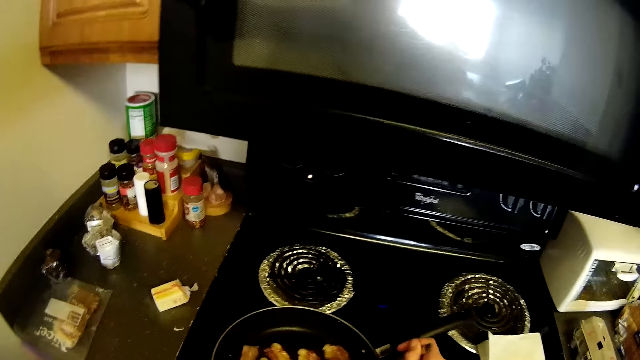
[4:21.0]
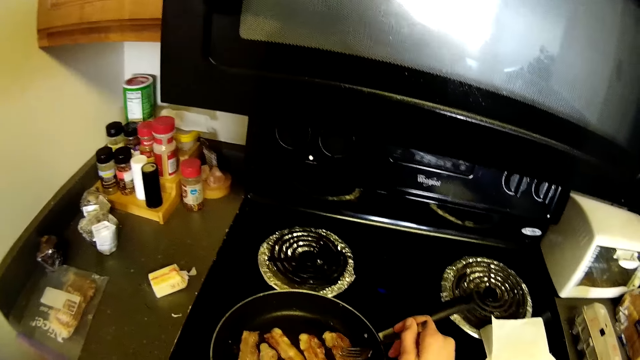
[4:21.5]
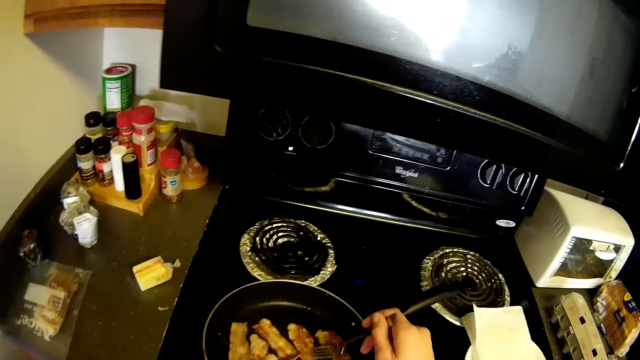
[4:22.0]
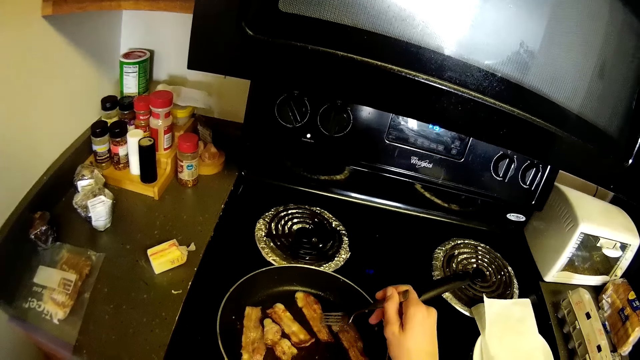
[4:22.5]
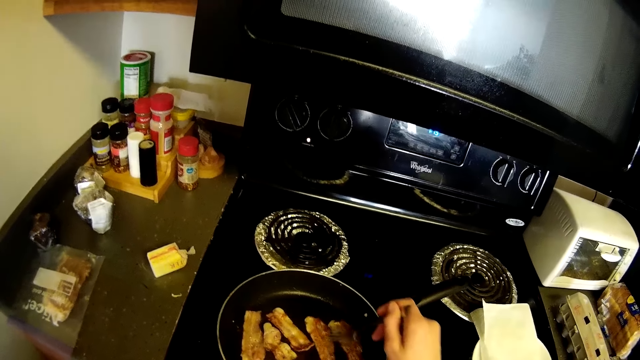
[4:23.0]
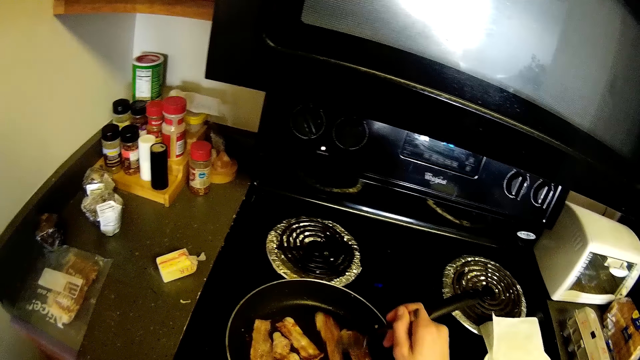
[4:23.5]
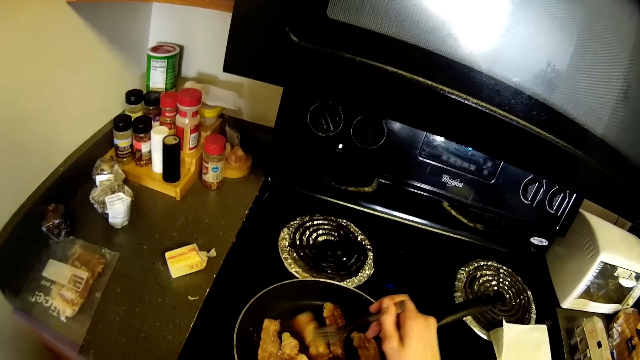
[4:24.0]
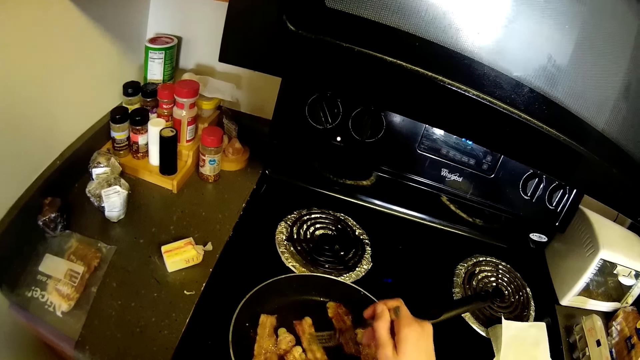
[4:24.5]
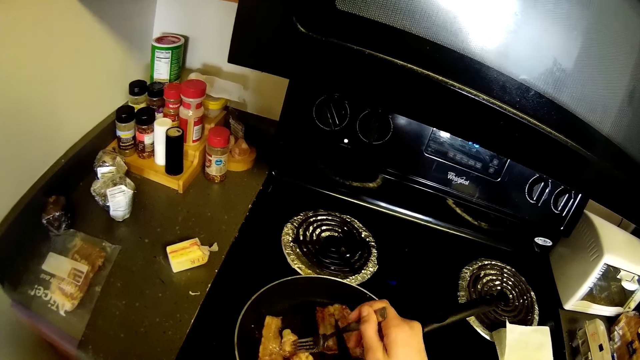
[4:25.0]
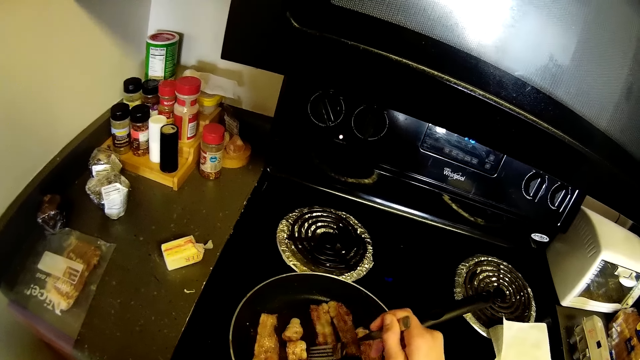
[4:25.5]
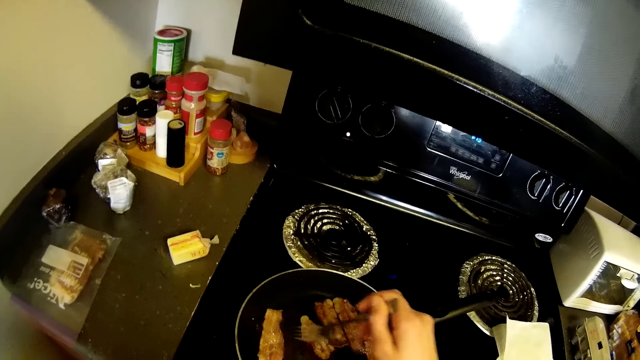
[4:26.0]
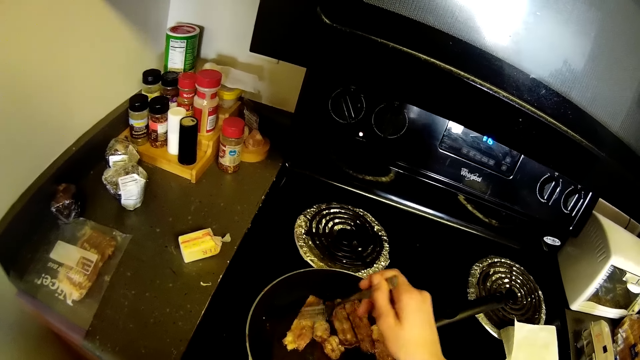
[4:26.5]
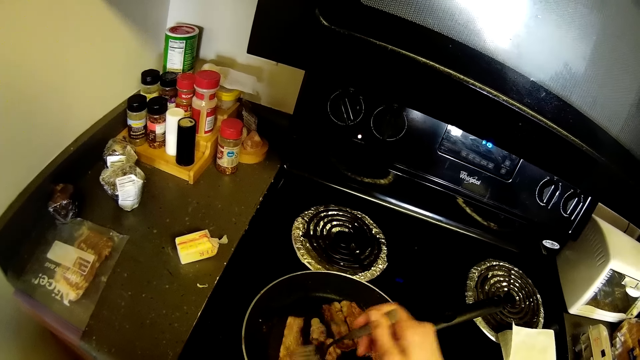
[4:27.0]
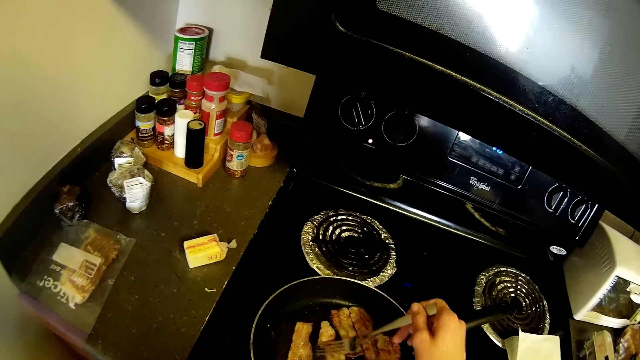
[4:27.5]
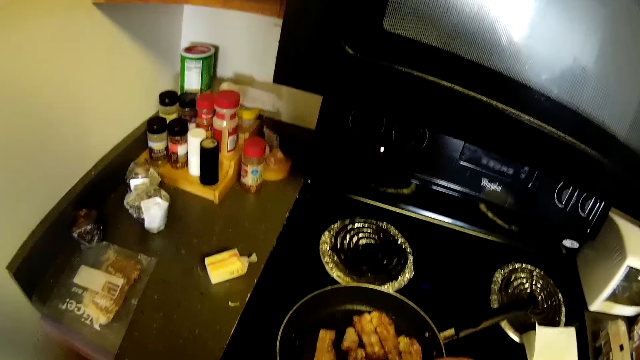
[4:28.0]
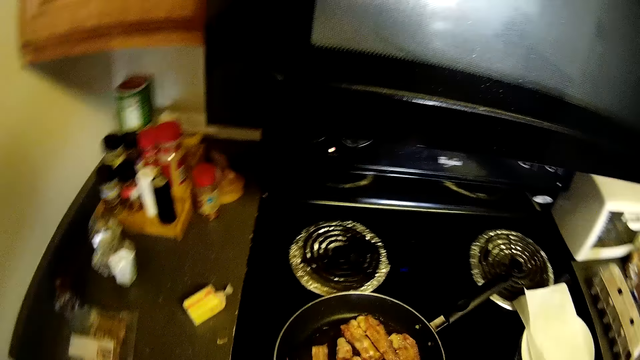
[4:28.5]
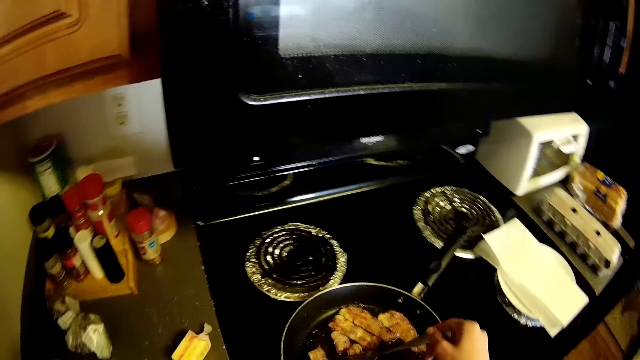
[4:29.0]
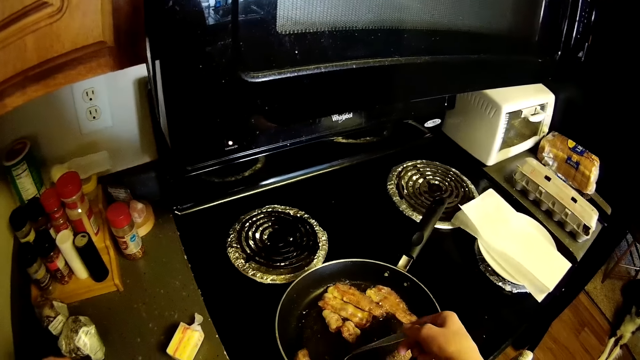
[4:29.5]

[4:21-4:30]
The camera wearer turns over some pieces of the cold cuts in the pan on the gas cooker with her right hand, with the fork spoon.

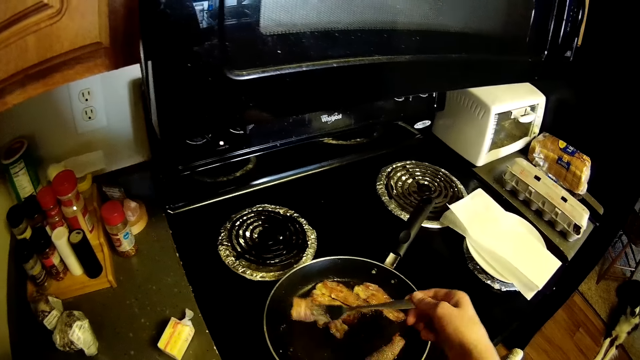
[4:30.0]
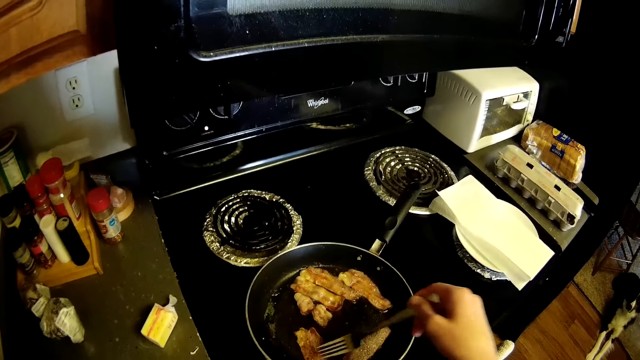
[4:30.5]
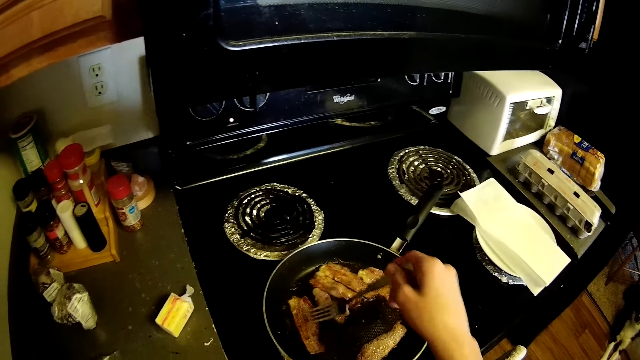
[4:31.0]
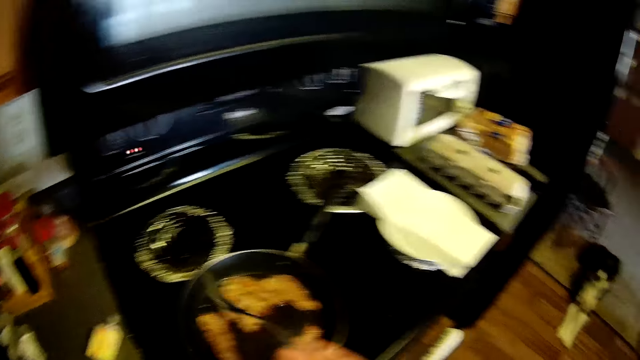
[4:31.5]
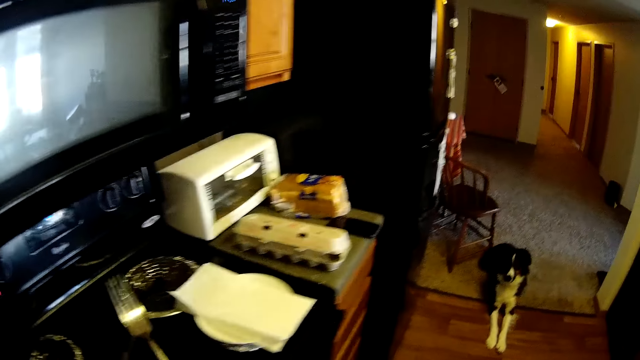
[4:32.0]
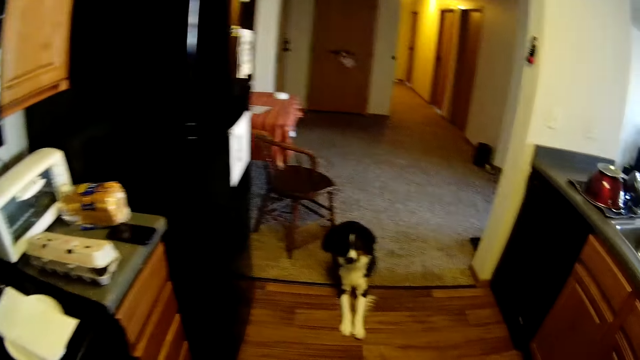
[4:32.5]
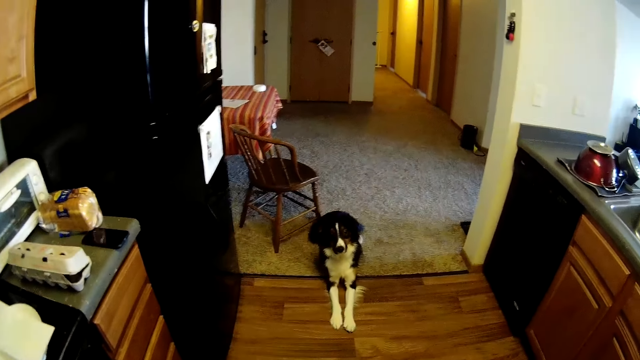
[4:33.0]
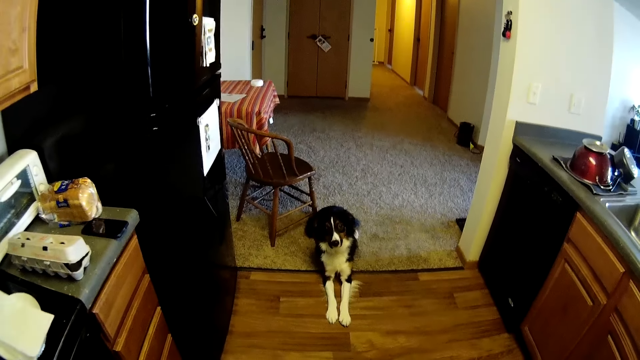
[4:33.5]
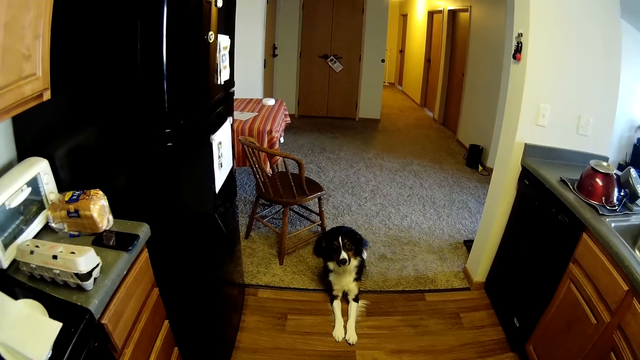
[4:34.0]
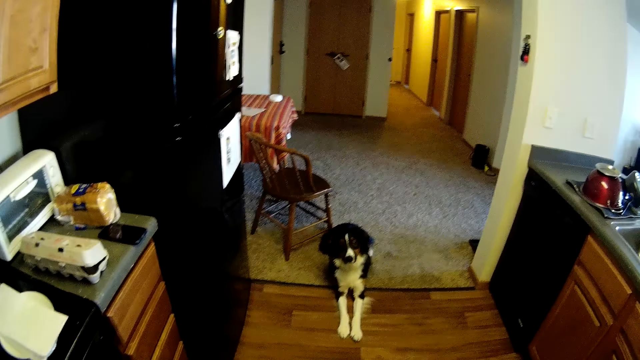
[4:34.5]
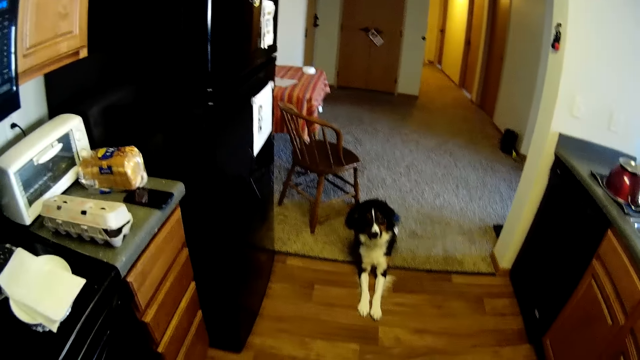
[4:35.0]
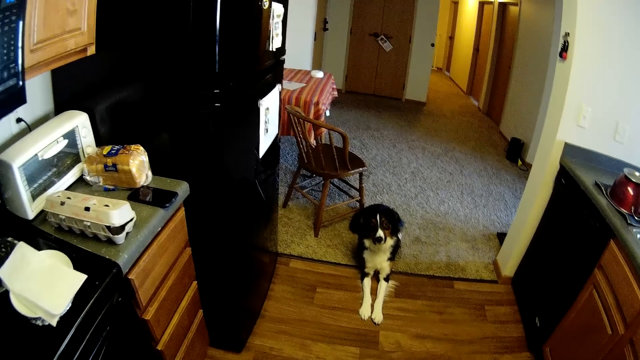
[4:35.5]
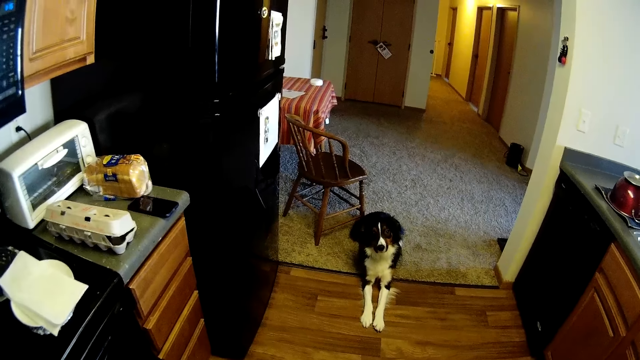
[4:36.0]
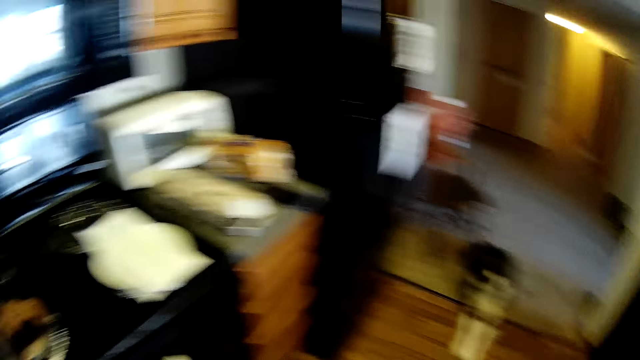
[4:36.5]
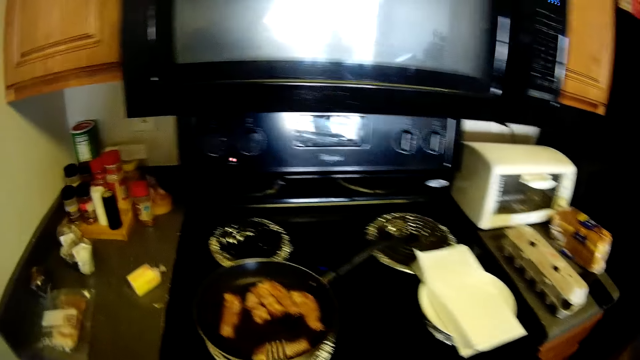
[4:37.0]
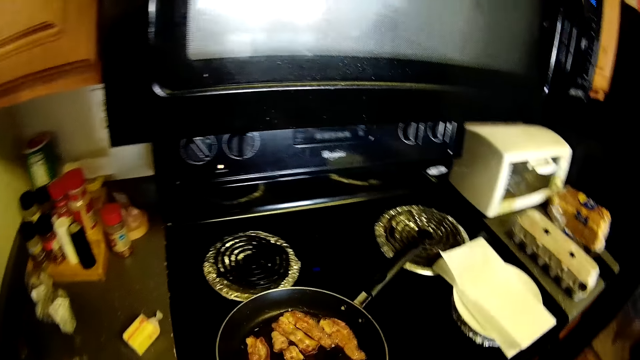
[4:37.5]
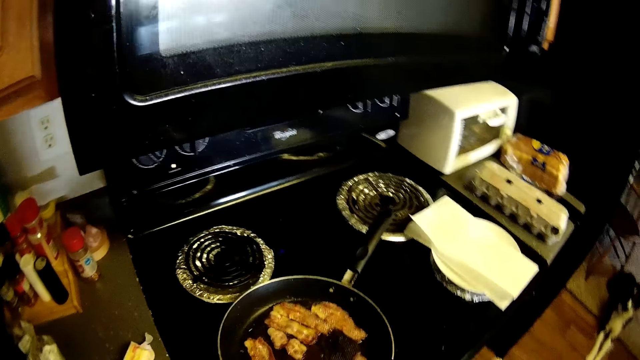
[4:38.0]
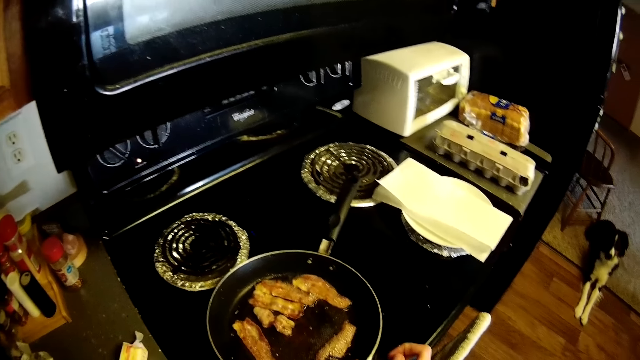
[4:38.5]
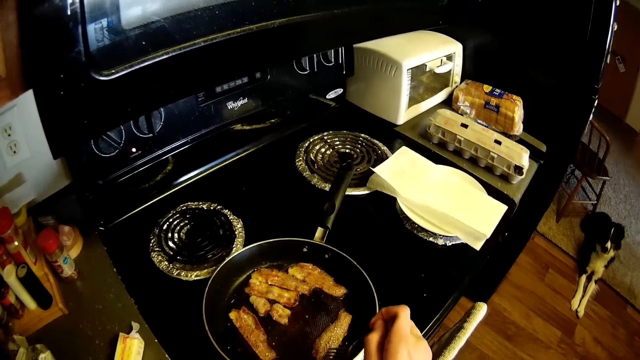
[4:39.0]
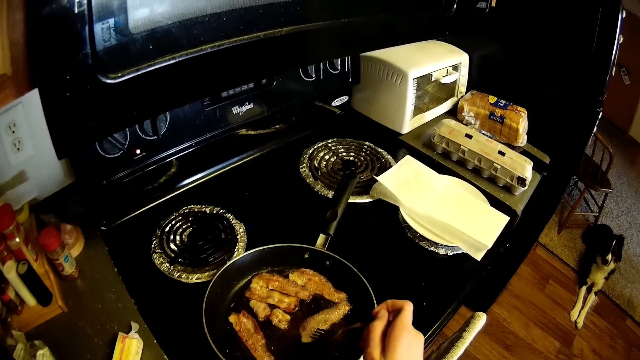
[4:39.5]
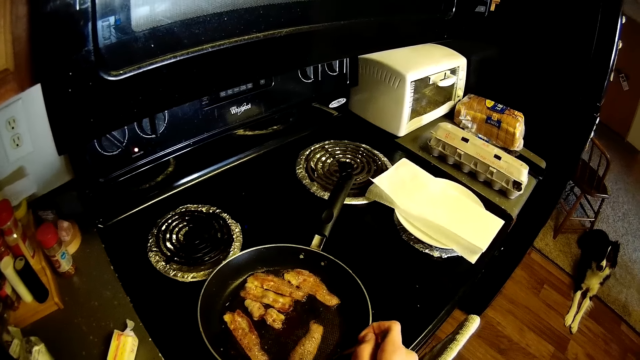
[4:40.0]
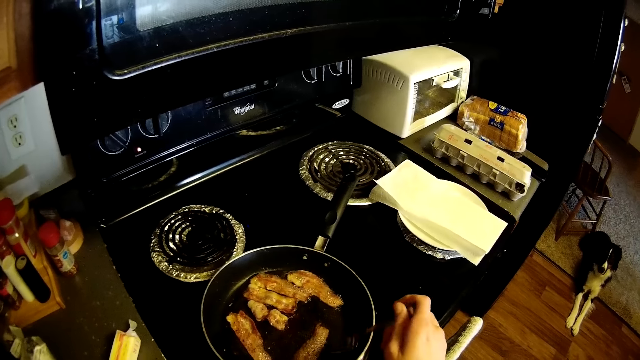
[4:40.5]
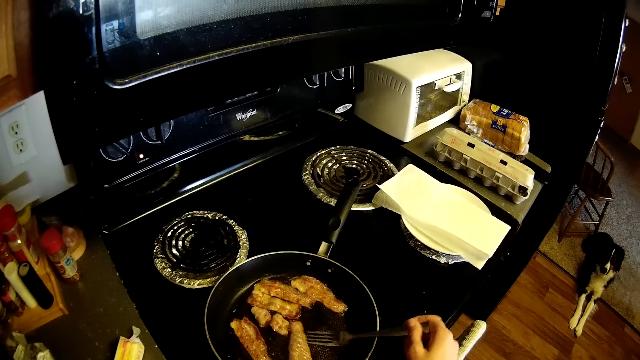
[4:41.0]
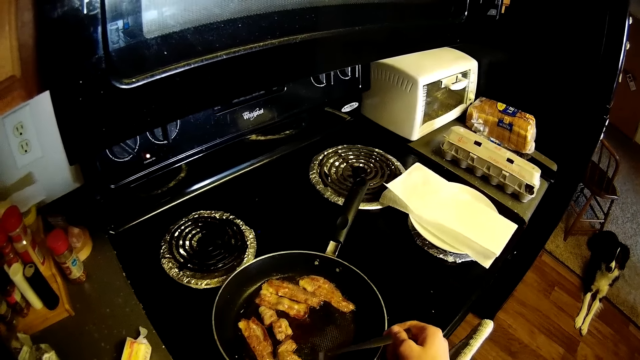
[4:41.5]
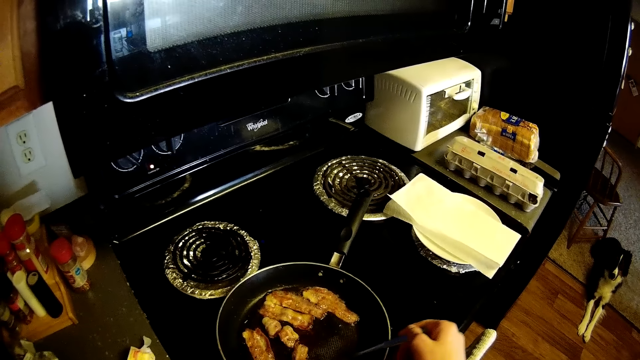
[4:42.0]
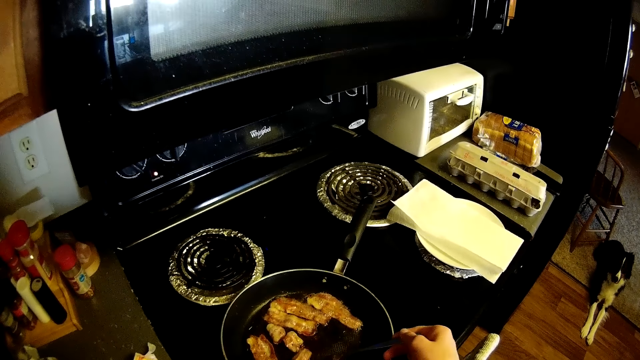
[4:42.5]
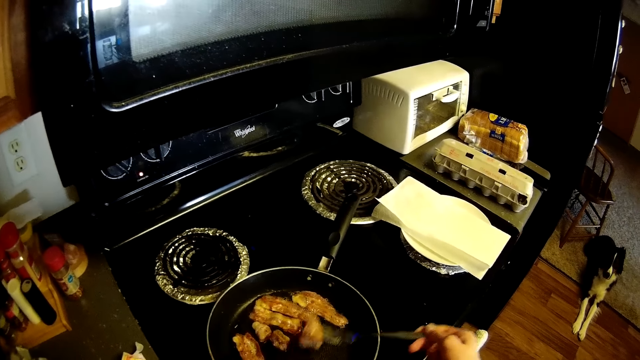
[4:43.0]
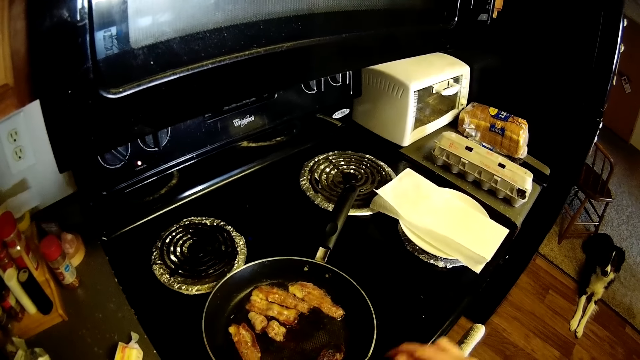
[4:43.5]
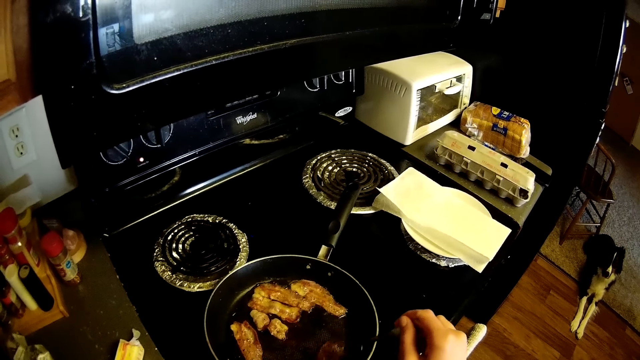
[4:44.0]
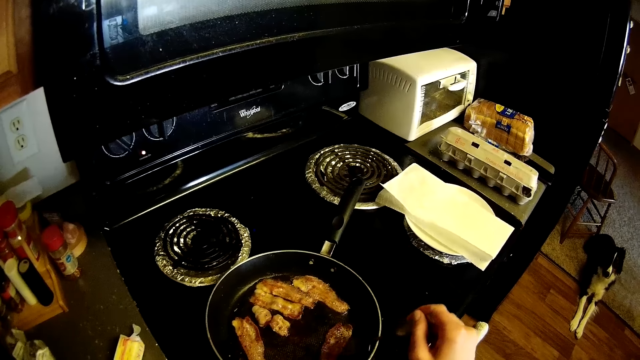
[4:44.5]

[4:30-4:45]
The camera wearer turns around. They look at the dog. They turn around. They turn the fish fillets in the pan with a fork spoon.
